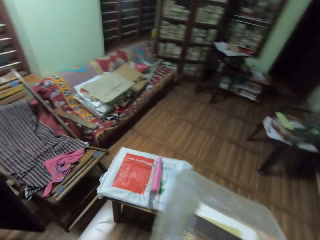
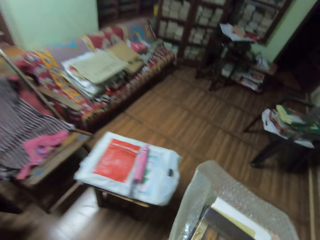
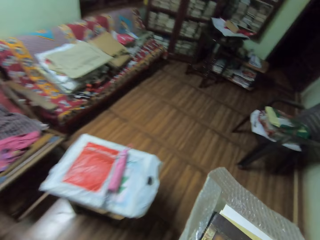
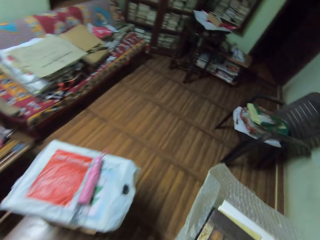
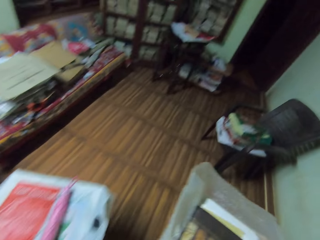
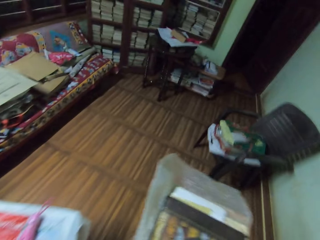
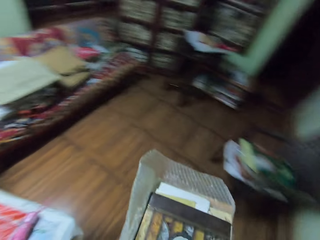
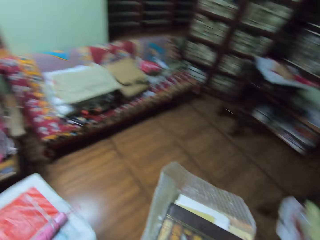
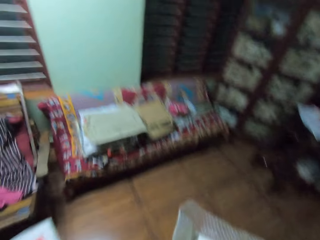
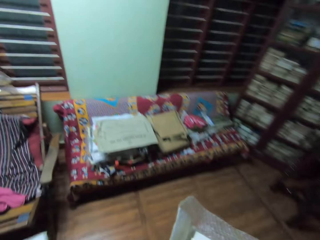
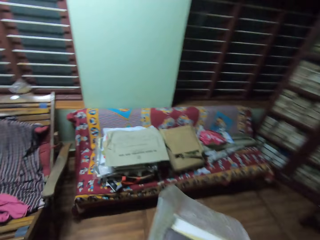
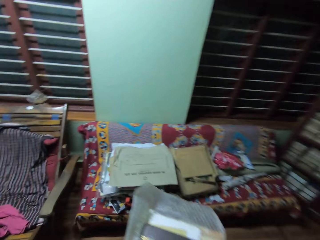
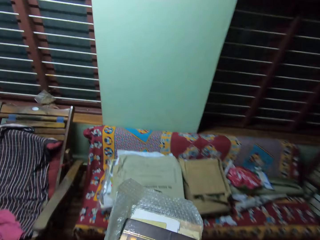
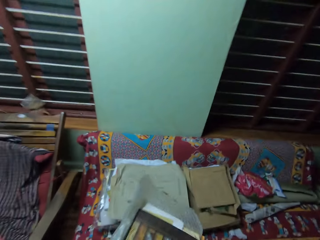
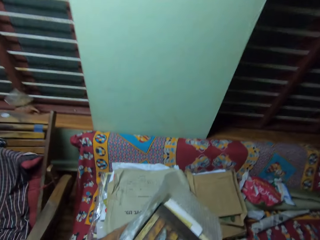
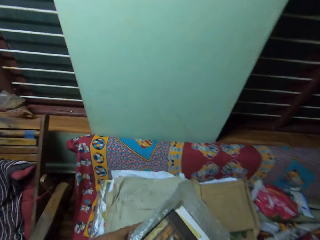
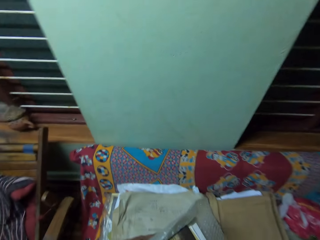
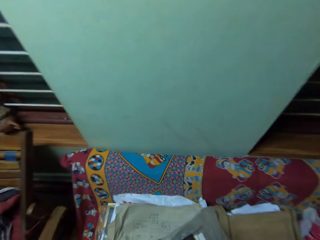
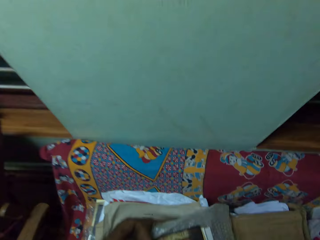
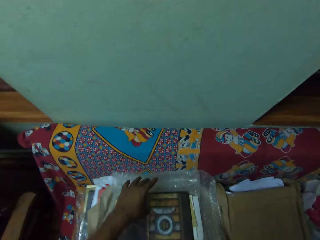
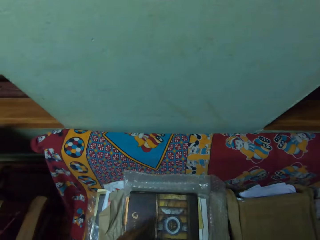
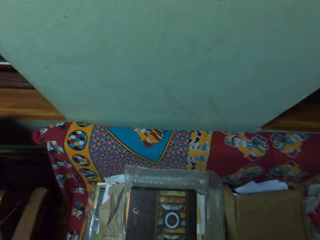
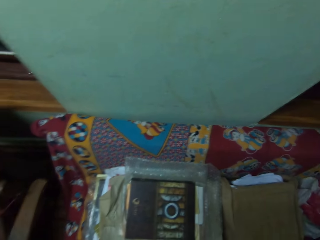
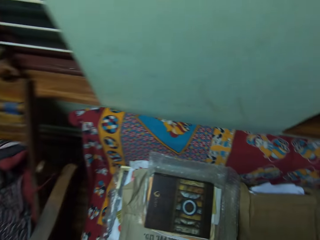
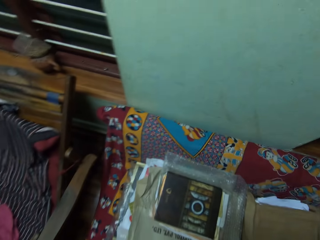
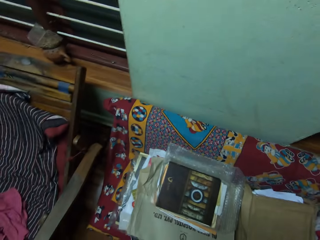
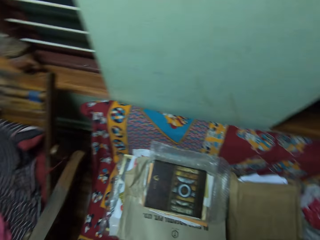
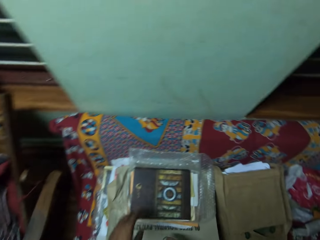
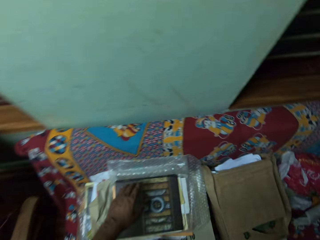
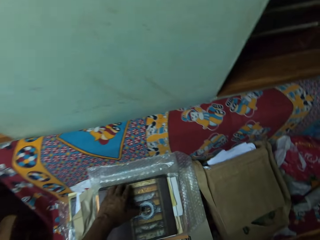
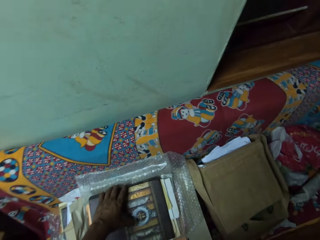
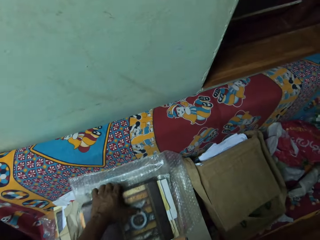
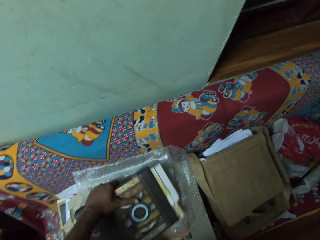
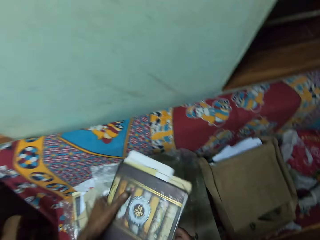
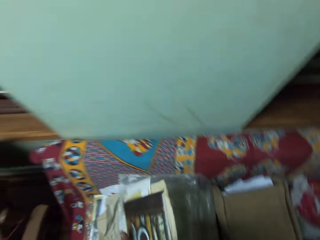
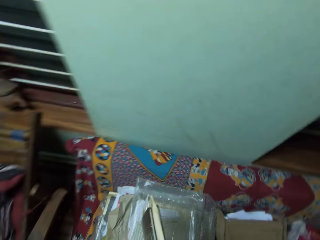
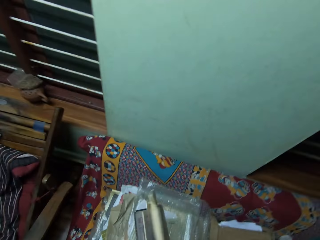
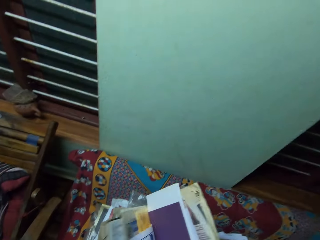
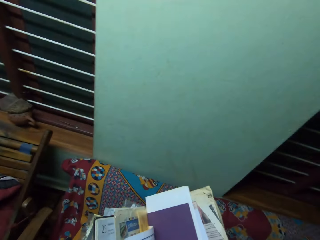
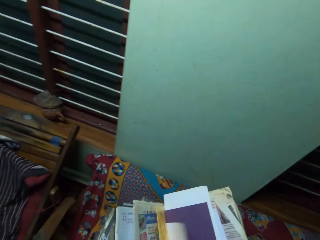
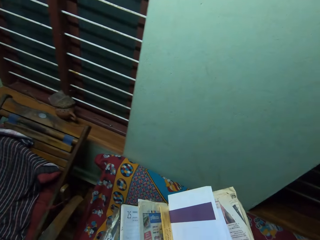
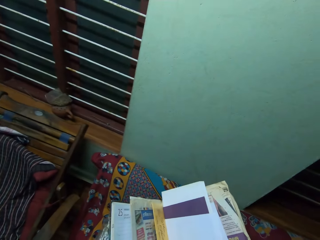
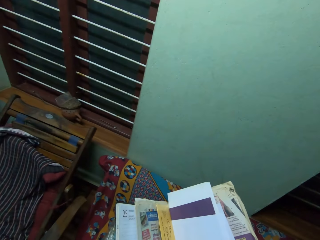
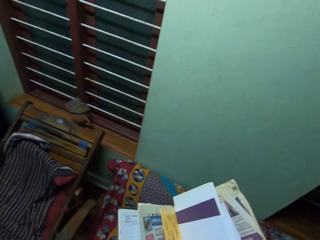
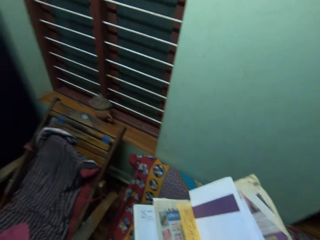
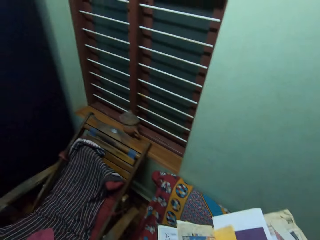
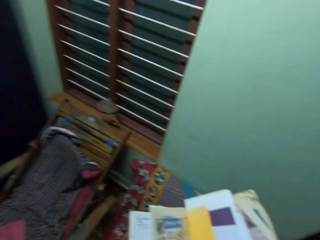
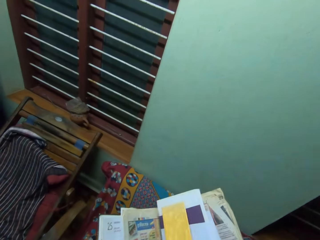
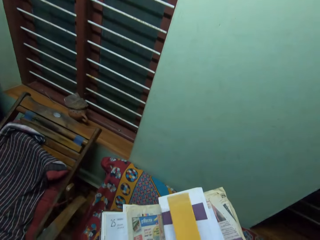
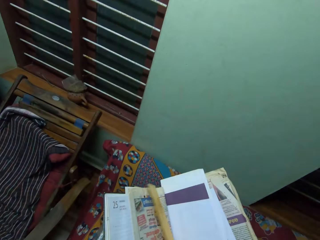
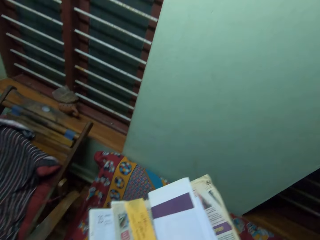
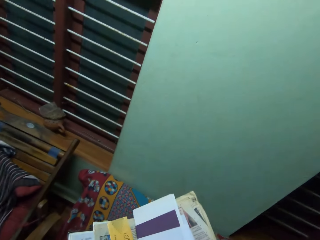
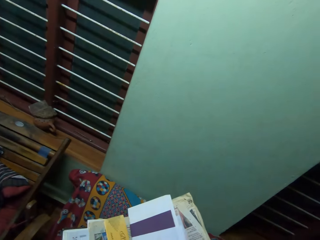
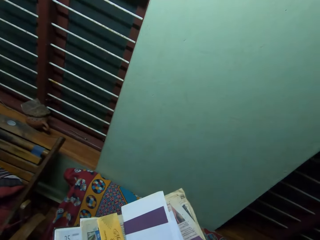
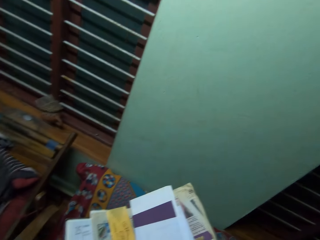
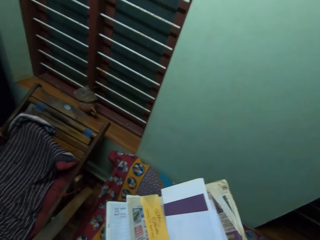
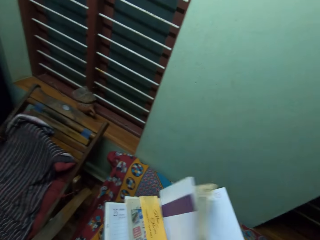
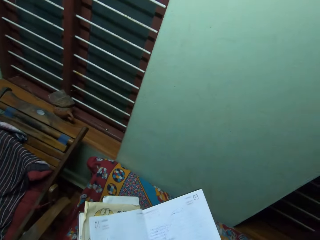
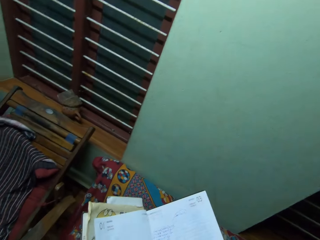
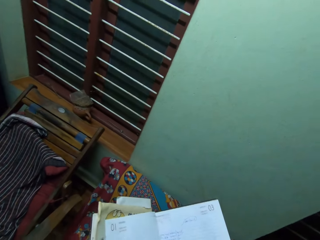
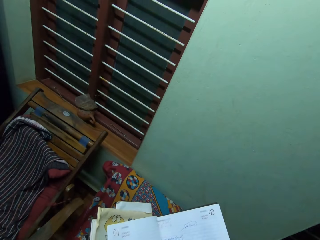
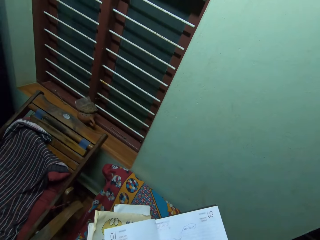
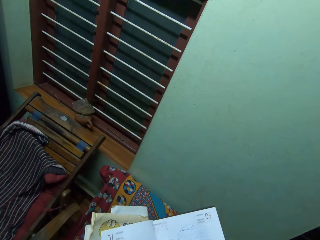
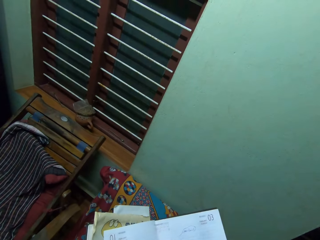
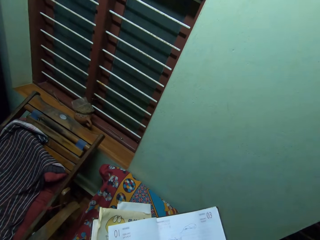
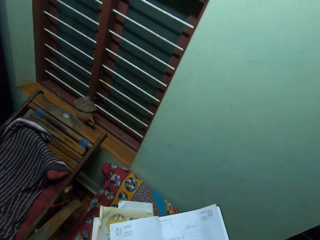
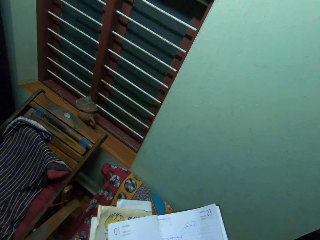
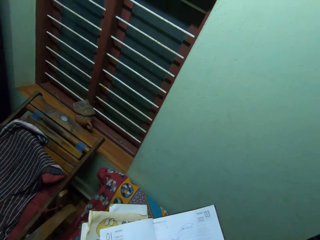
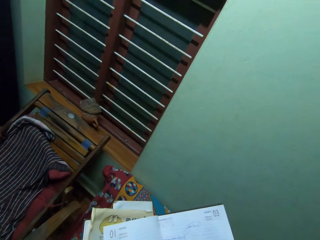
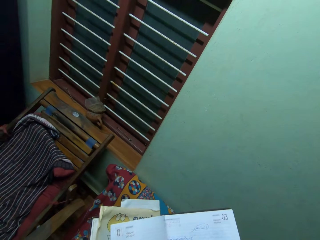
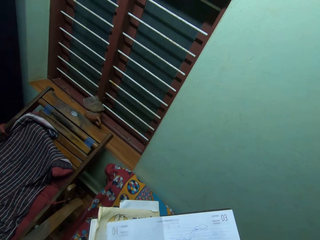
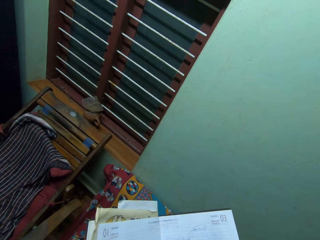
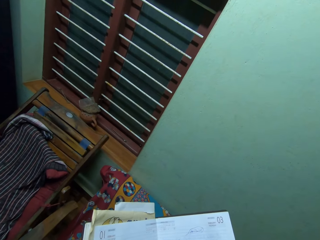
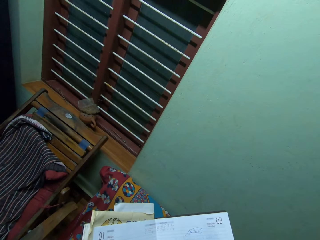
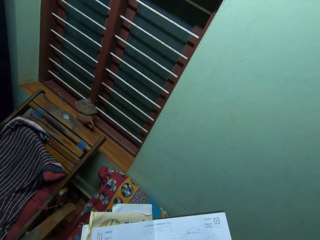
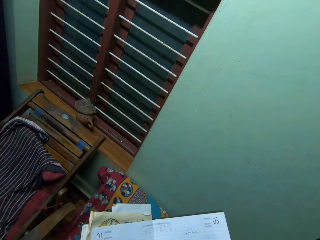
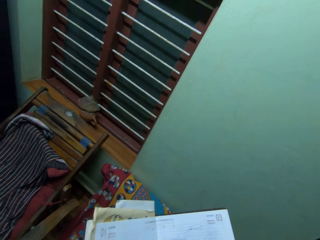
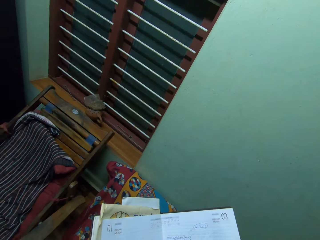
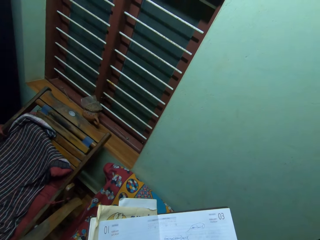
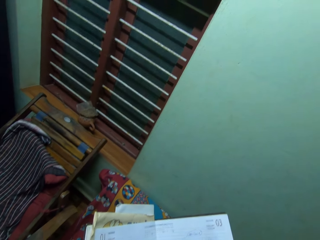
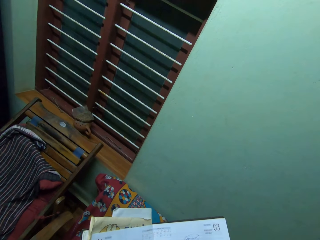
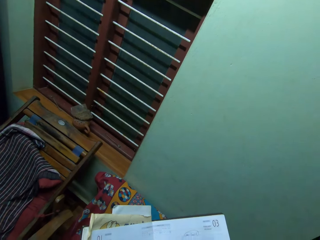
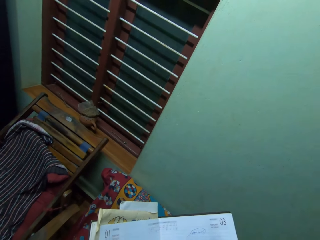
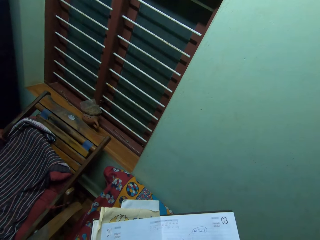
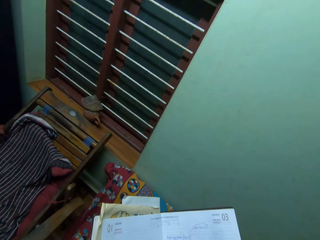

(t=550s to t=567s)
The camera wearer carries the books and the paper bag around in the house. They walk. They drop the books and the paper bag on a seat. They pick up the file or book. They open the file. They browse through the file.

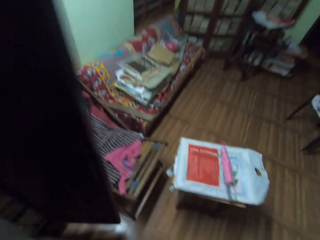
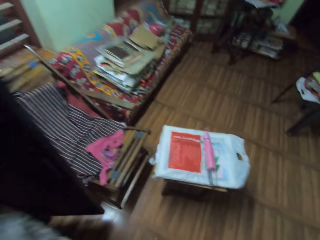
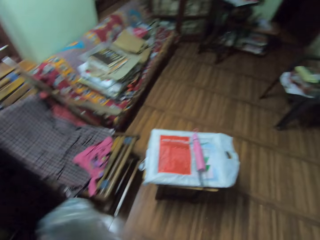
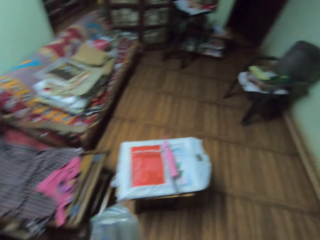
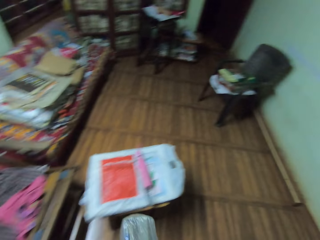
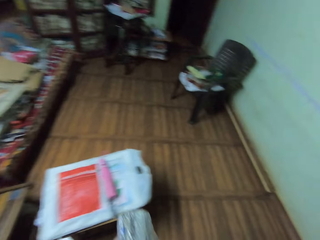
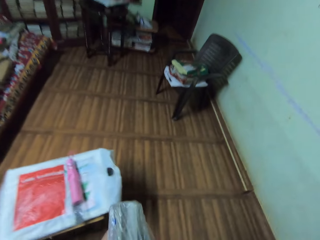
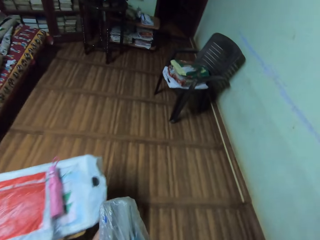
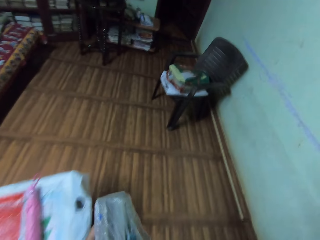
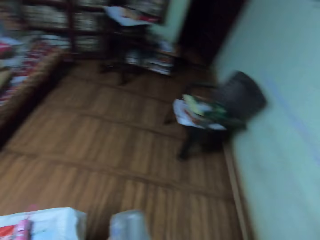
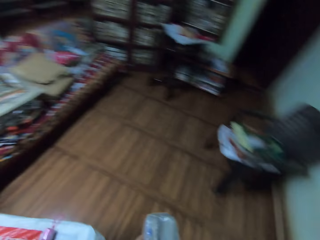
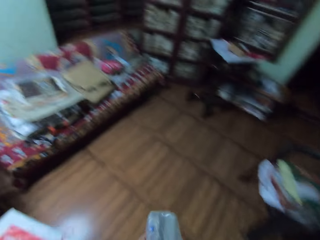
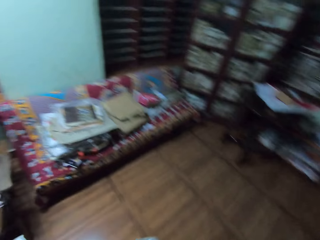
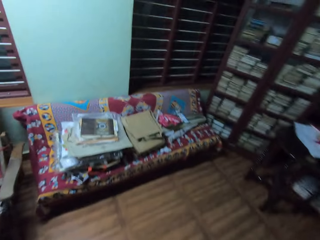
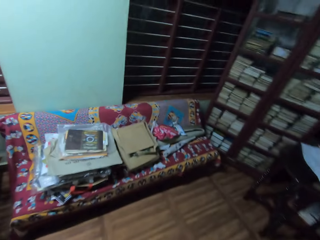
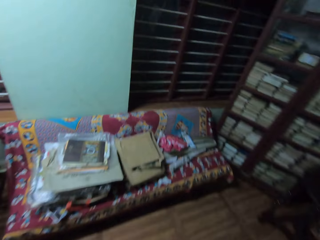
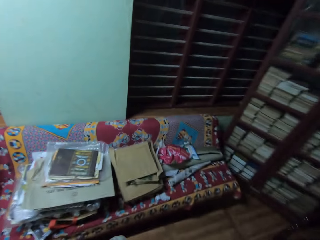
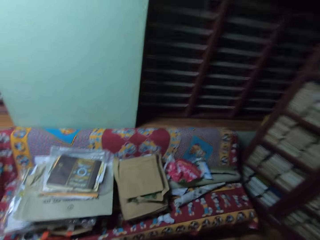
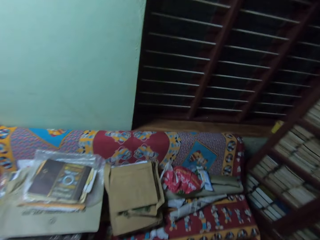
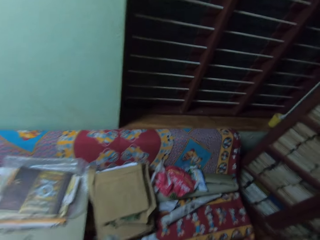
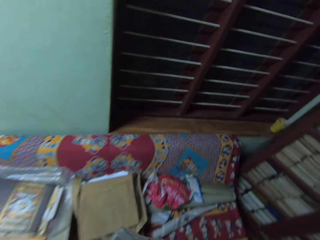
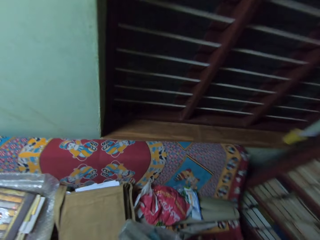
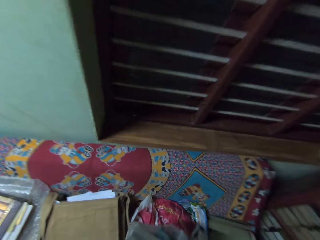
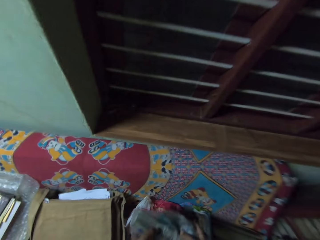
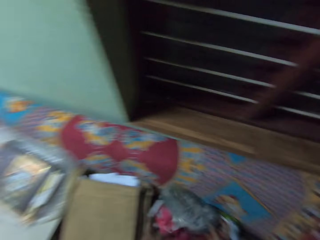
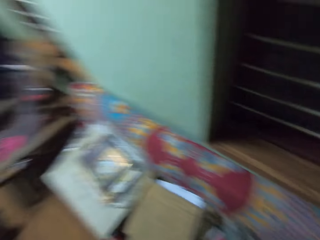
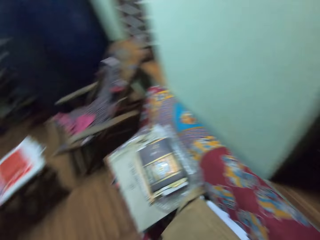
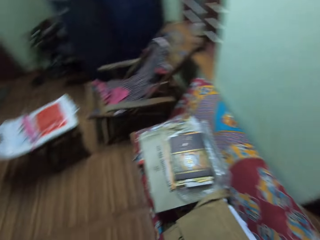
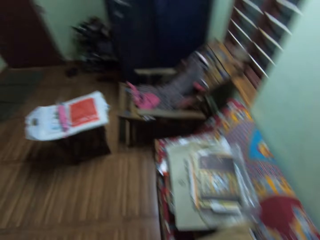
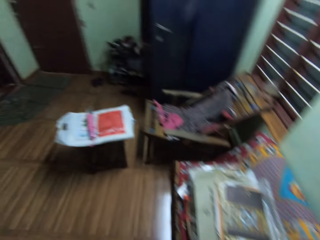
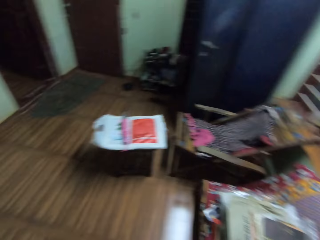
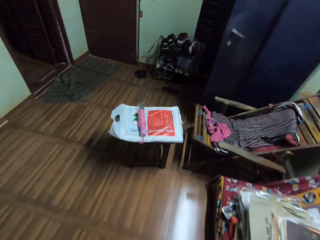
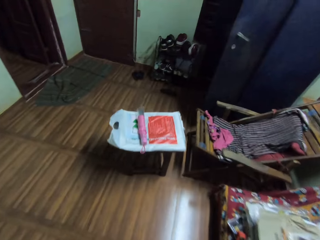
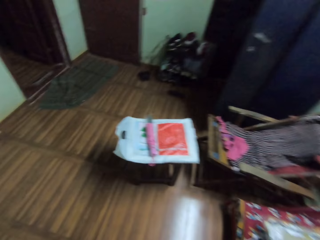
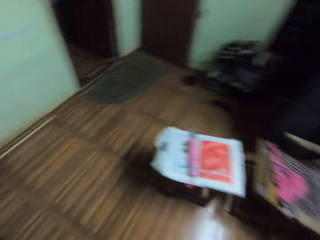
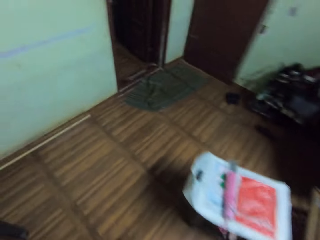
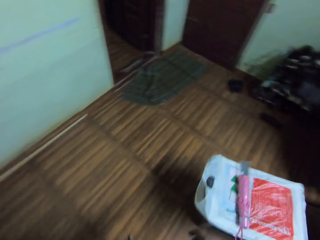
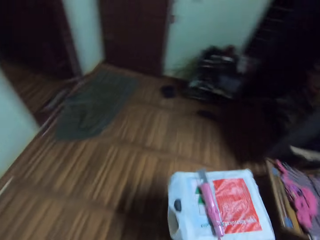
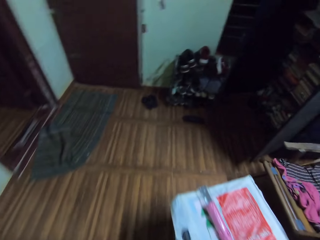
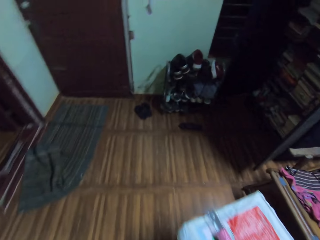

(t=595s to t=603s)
The camera wearer walks around the house to the right. They place the books or paper on the couch. They walk around the house to the book cabinet.
